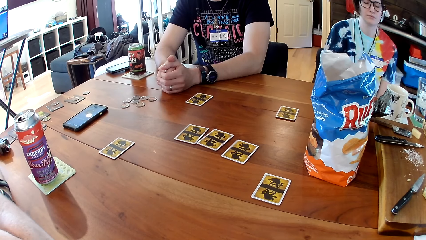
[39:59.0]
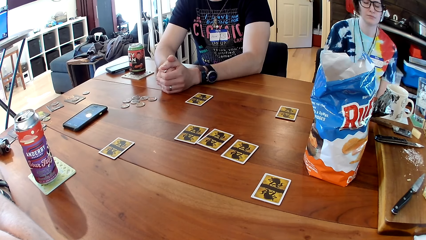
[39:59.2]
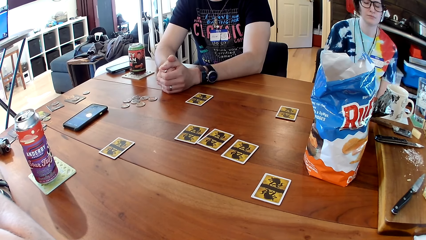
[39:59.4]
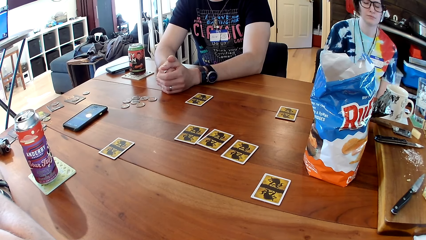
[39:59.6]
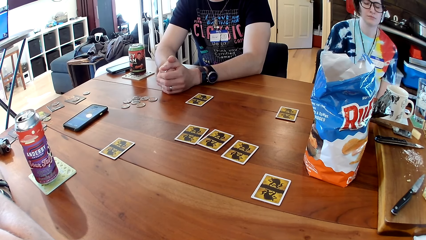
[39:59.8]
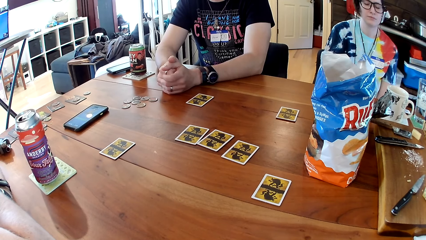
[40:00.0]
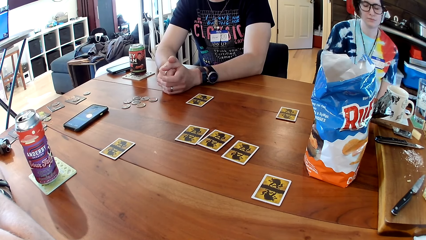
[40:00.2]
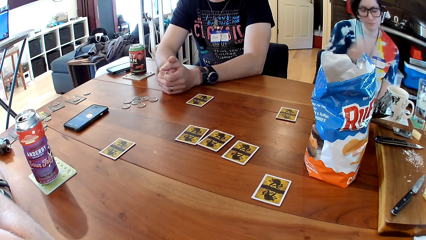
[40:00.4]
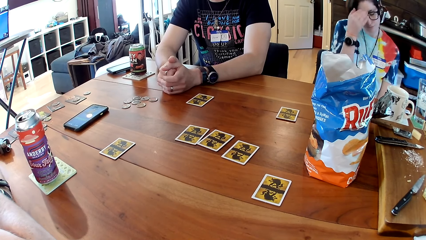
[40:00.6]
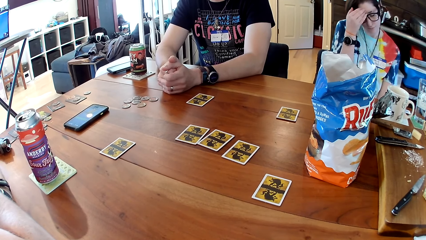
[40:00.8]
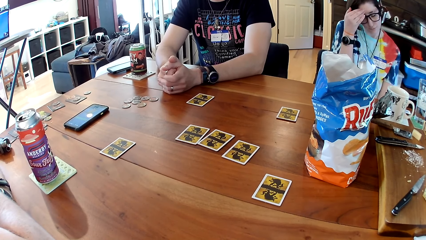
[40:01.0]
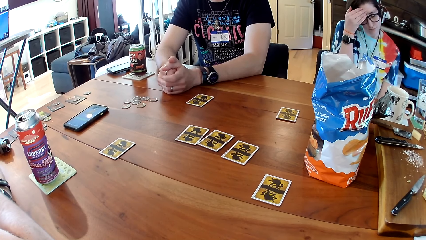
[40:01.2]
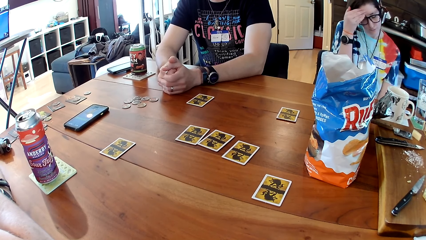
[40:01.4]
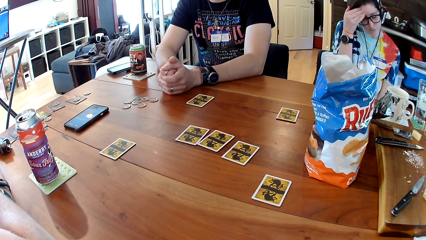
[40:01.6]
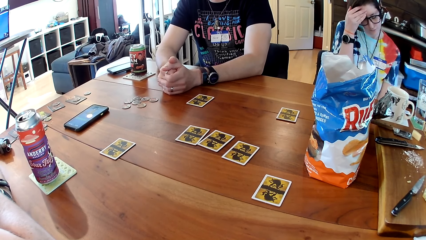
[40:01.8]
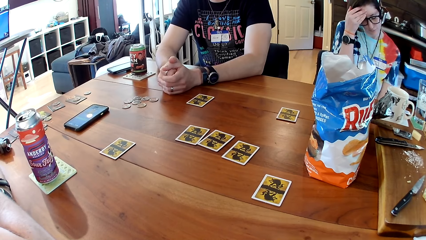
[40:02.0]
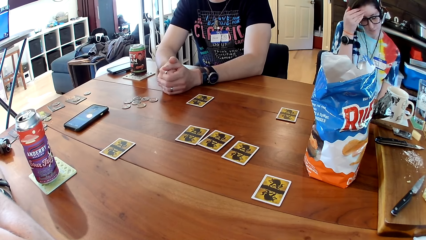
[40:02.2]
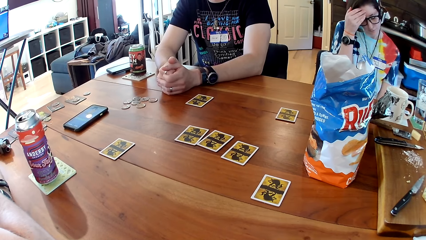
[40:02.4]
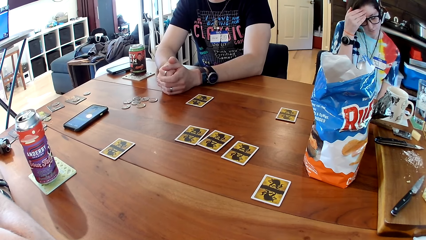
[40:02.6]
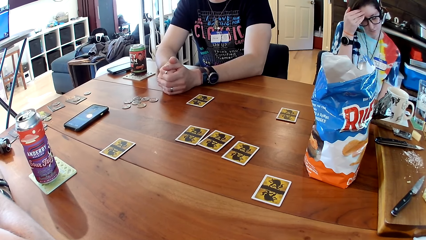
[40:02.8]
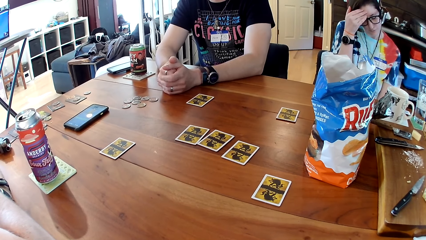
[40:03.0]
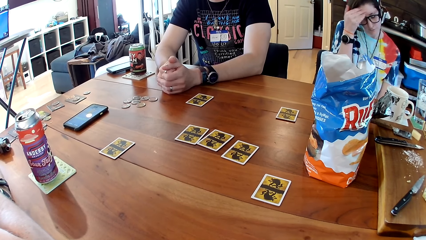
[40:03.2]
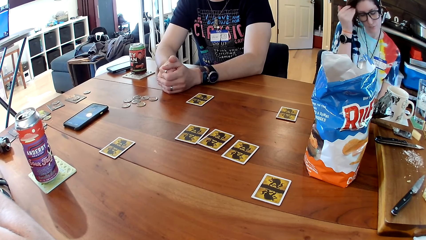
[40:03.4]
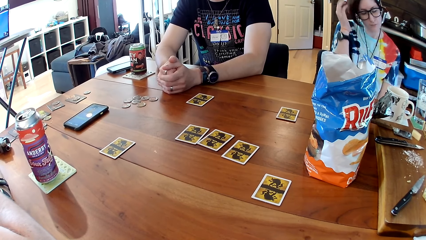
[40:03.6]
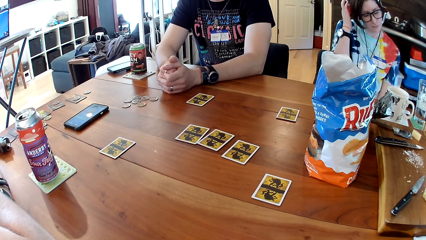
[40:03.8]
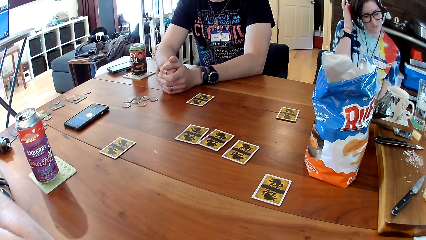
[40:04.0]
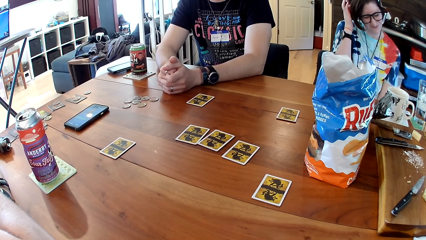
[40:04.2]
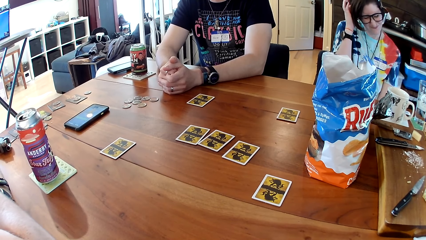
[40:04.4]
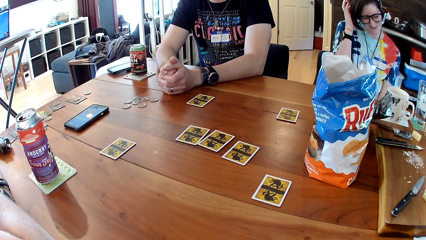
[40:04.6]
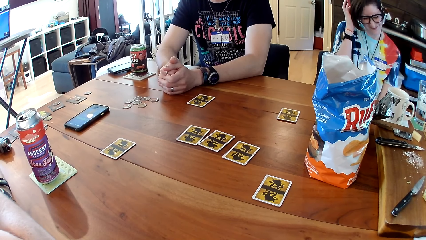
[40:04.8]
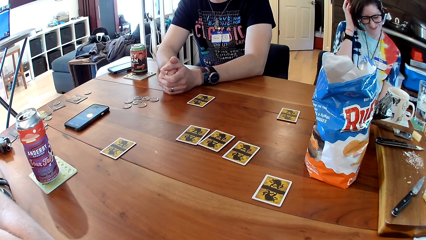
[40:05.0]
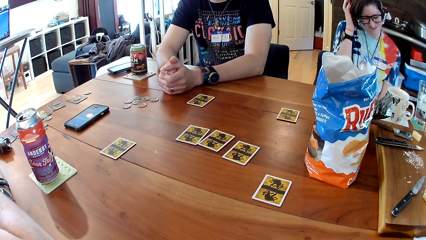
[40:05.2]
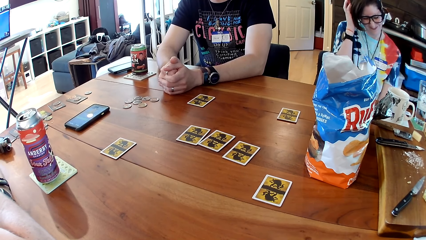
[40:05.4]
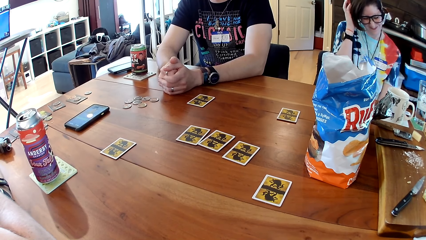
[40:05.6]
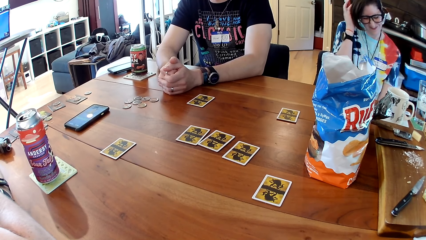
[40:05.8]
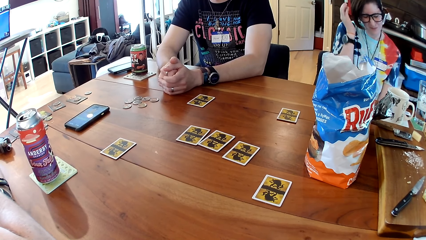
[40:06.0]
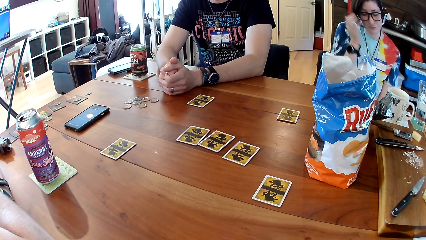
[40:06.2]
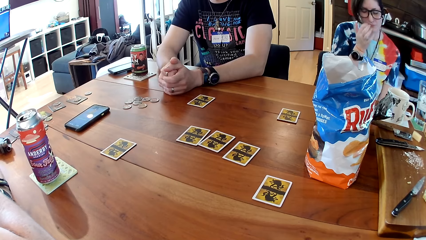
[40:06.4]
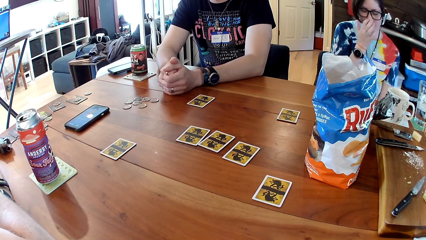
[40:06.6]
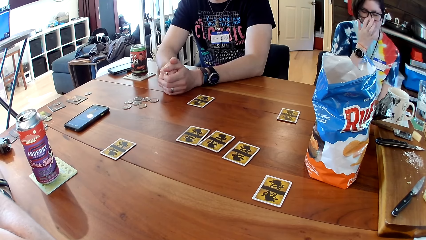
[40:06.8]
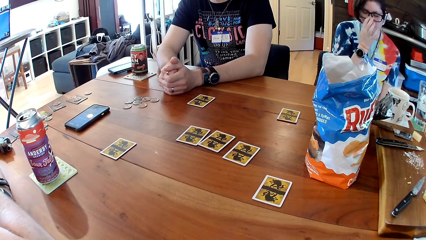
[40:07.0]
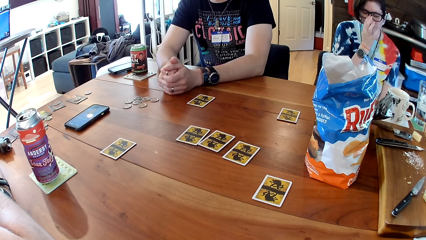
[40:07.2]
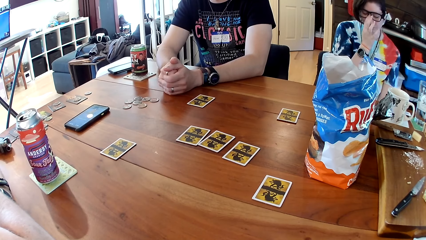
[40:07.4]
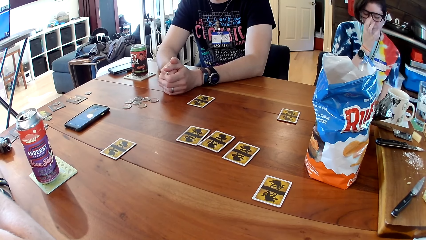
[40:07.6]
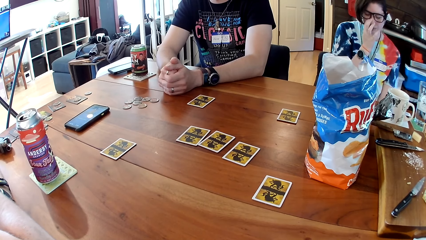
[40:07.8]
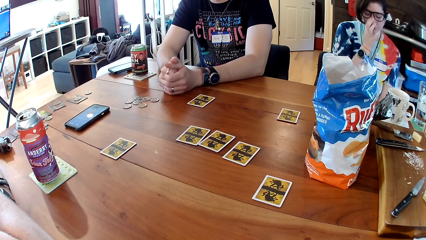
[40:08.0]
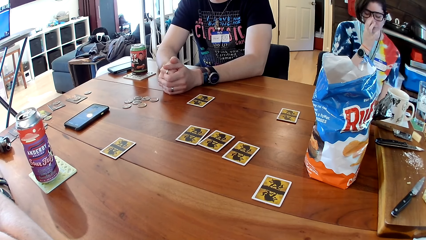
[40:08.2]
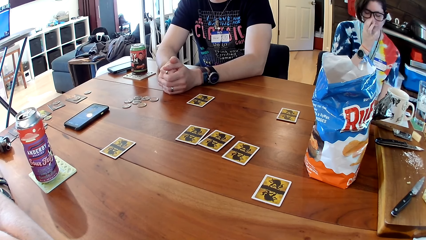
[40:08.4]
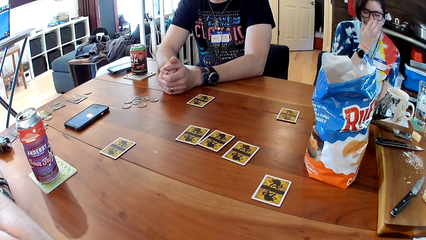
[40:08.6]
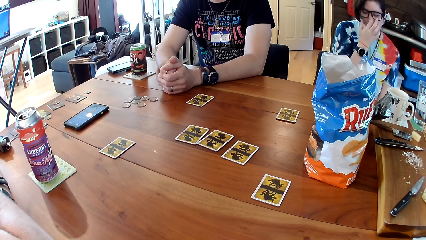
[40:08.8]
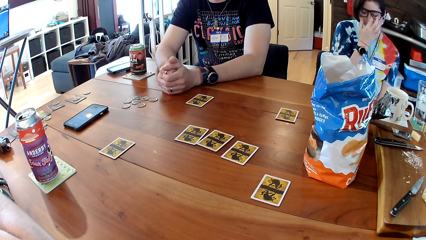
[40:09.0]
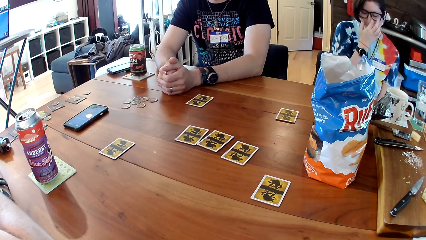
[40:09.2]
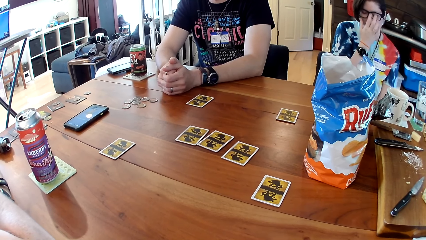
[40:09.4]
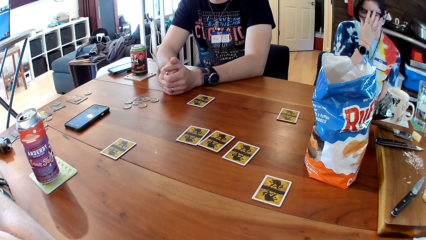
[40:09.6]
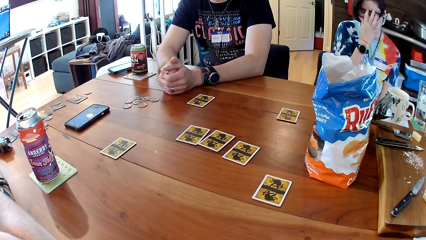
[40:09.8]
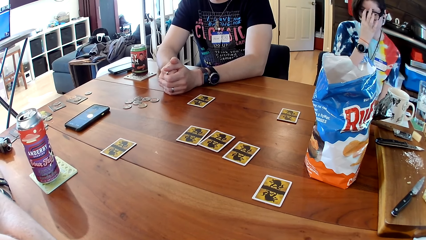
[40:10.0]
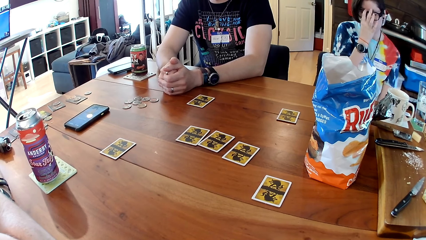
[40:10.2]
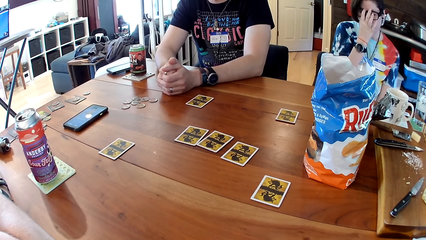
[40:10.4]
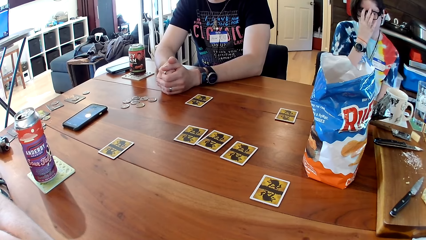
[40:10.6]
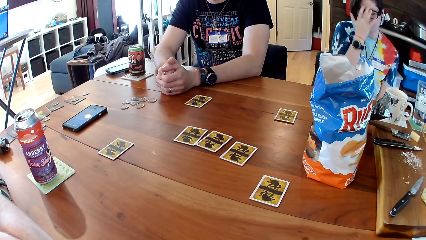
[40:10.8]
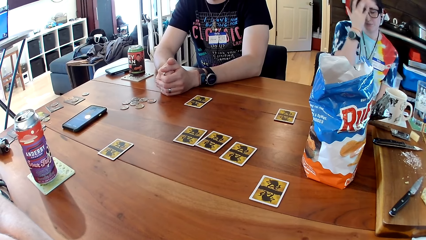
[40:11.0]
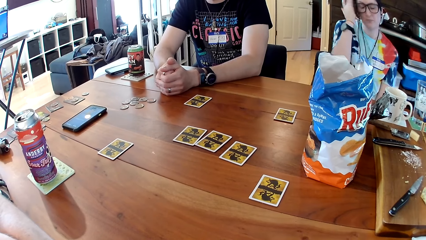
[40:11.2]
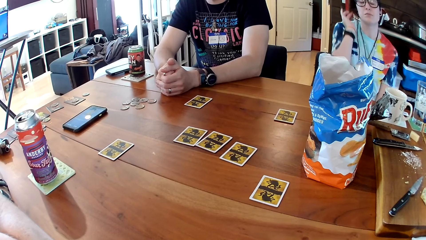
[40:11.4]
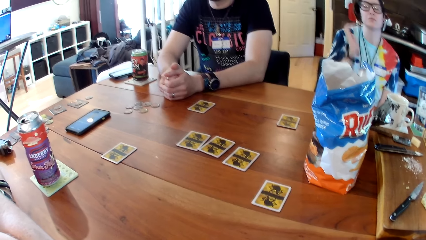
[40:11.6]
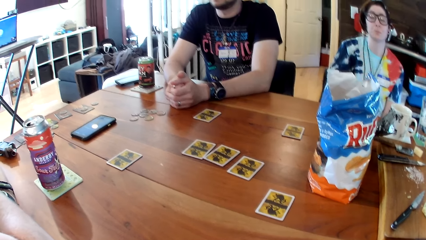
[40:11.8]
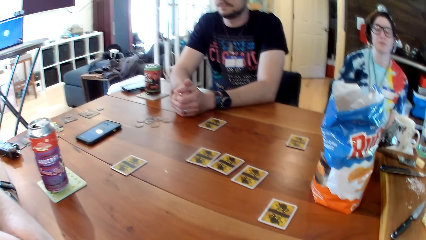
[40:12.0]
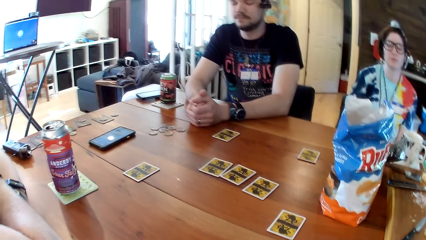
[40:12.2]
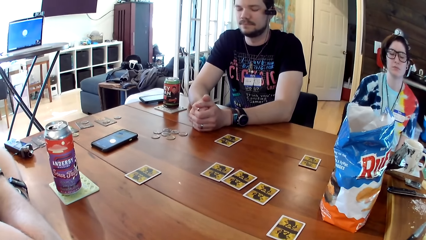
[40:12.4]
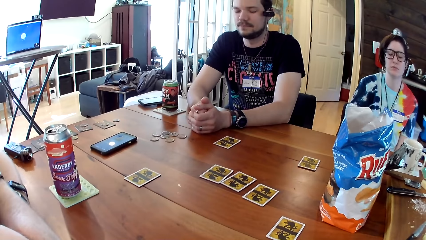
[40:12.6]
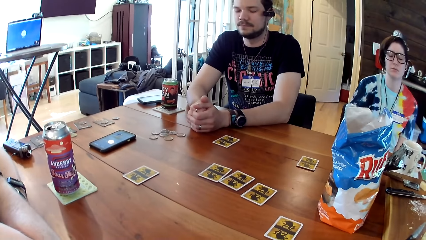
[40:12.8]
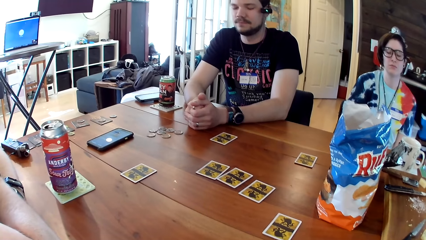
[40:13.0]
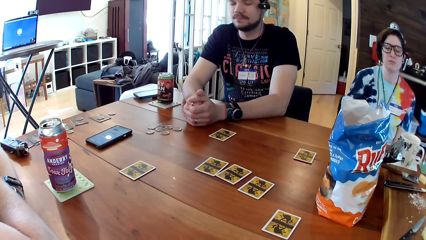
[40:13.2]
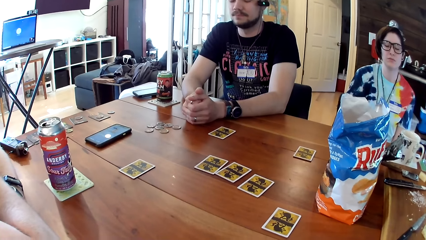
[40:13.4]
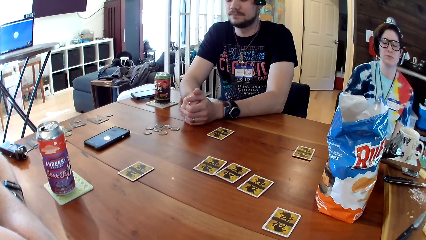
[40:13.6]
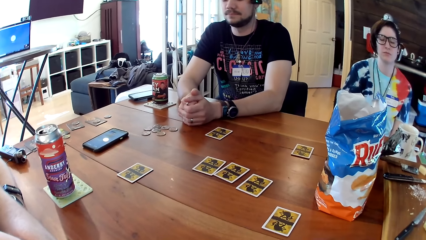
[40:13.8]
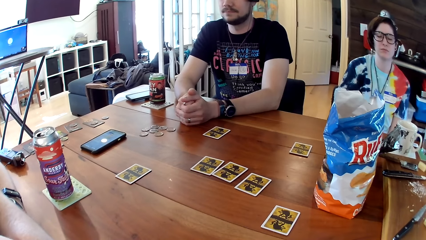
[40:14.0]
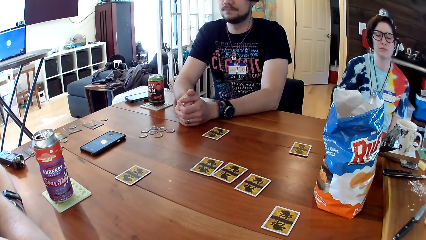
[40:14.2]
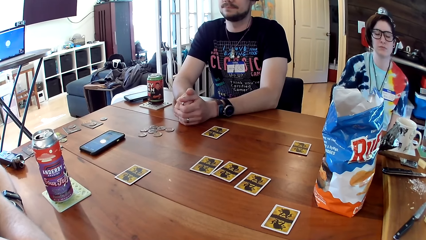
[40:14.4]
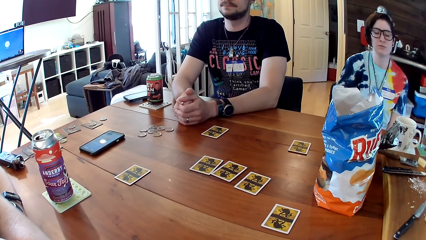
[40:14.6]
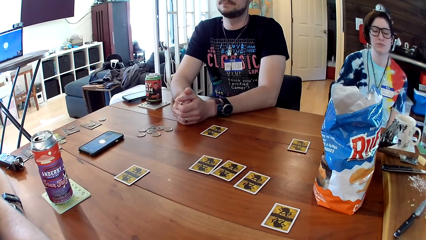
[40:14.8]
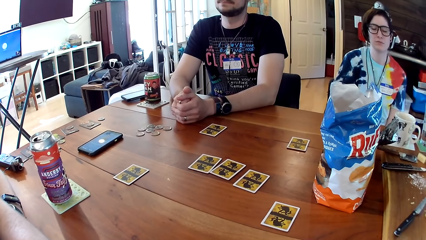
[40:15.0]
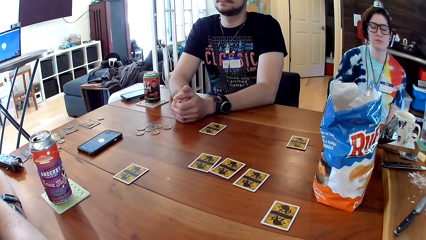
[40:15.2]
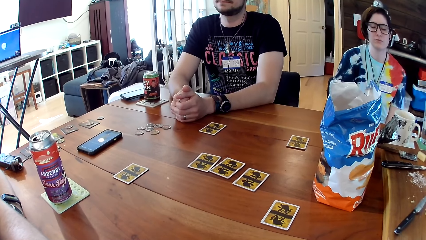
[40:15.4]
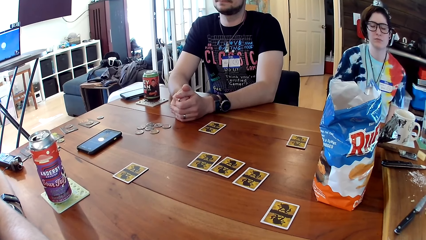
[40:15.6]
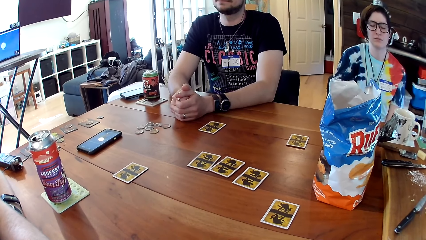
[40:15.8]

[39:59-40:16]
A woman touches her face with her right hand. She scratches her hair with her right hand. She adjusts the pair of glasses on her face with her right hand. She flips her hair with her right hand.
